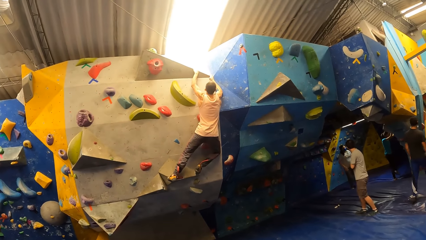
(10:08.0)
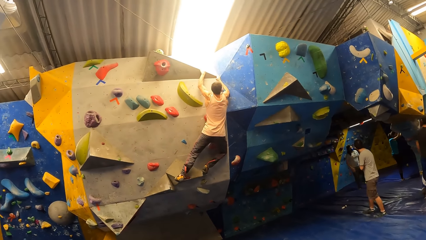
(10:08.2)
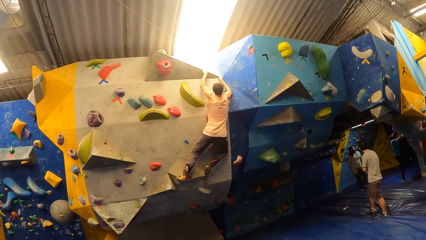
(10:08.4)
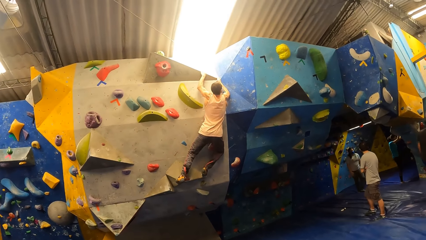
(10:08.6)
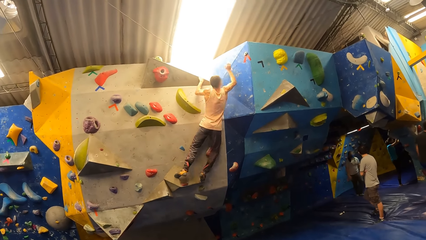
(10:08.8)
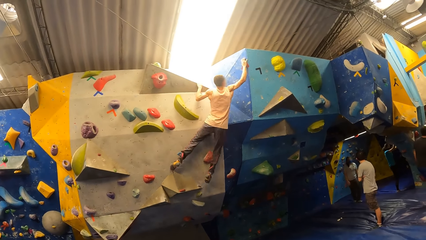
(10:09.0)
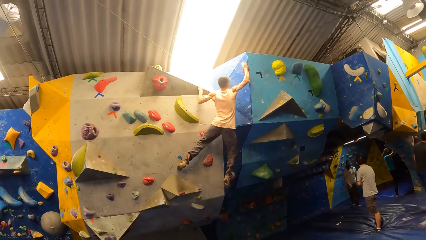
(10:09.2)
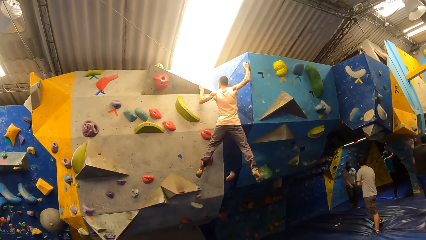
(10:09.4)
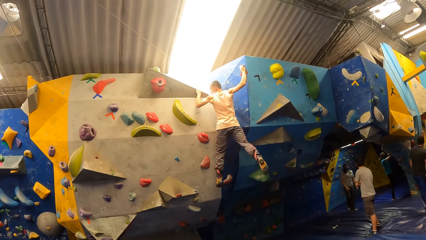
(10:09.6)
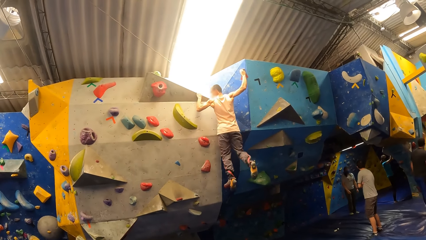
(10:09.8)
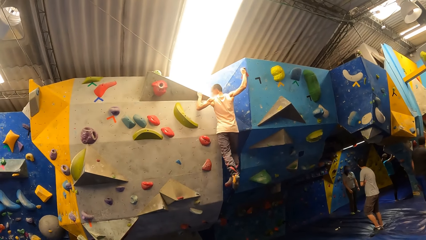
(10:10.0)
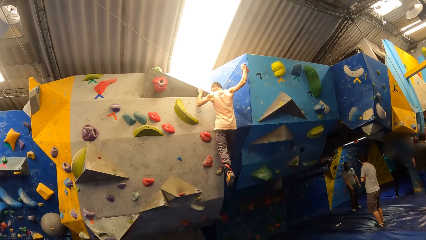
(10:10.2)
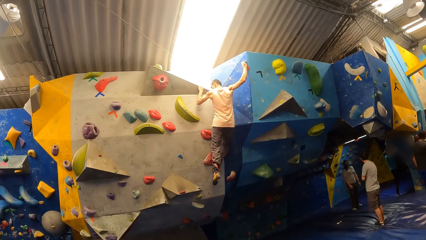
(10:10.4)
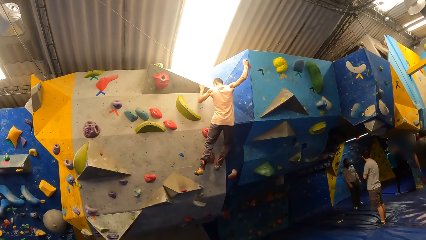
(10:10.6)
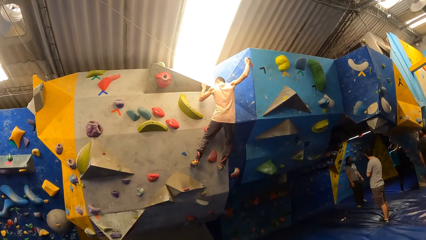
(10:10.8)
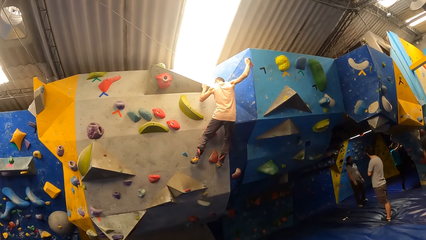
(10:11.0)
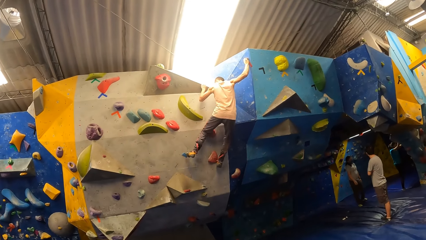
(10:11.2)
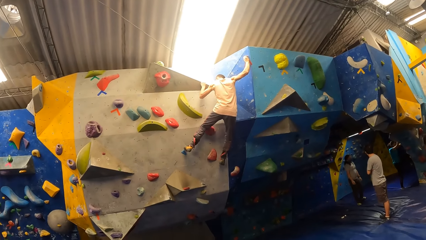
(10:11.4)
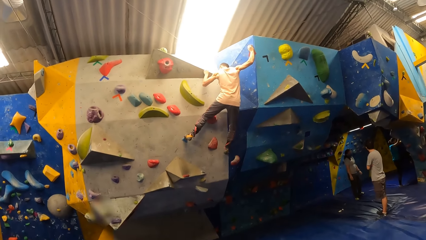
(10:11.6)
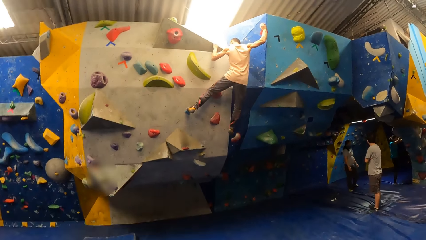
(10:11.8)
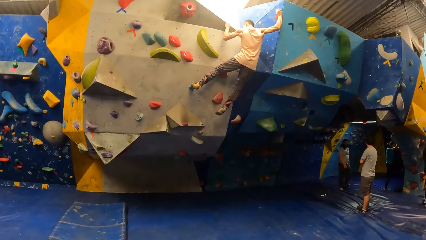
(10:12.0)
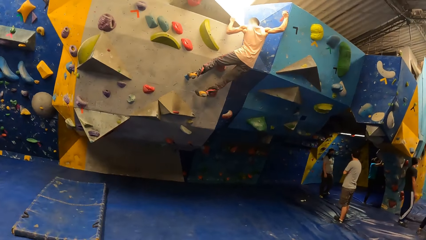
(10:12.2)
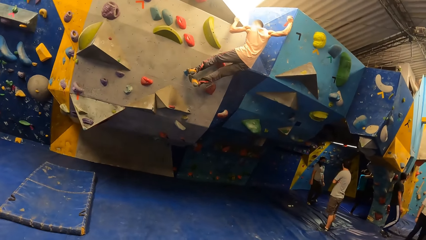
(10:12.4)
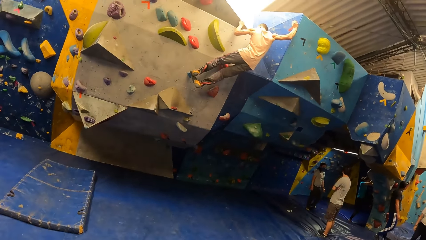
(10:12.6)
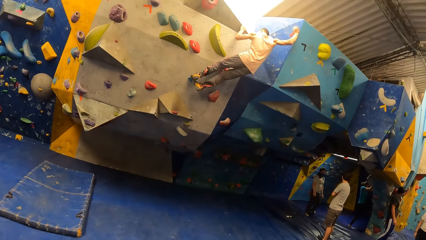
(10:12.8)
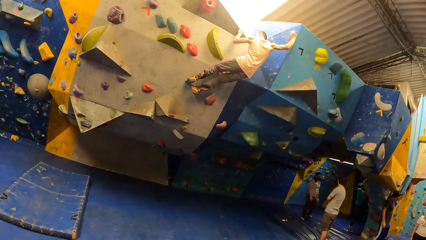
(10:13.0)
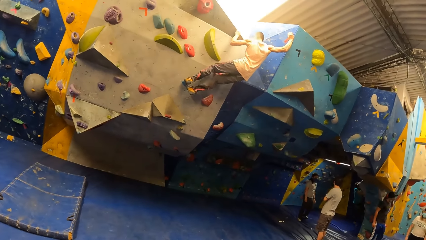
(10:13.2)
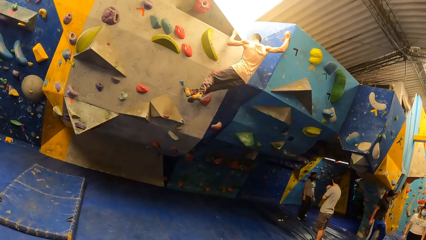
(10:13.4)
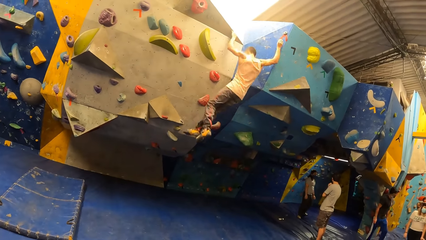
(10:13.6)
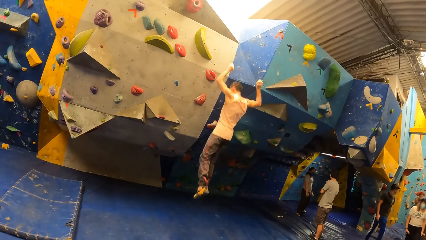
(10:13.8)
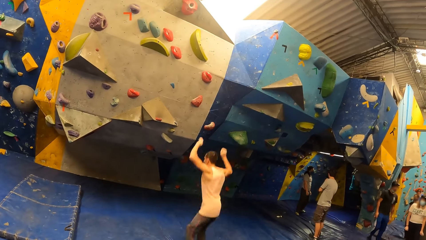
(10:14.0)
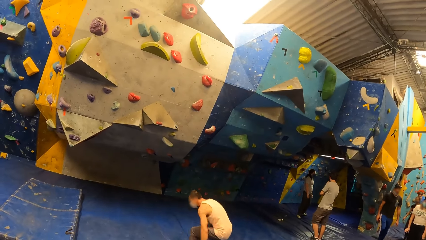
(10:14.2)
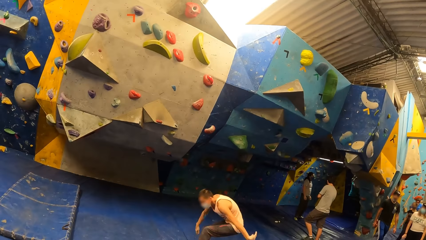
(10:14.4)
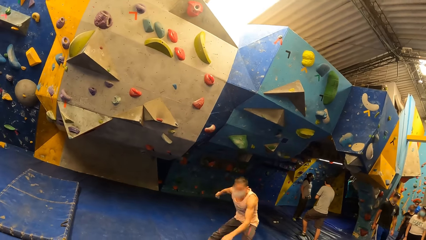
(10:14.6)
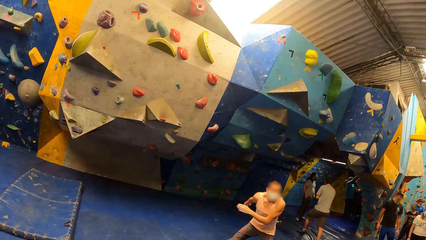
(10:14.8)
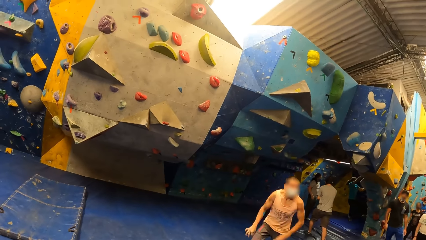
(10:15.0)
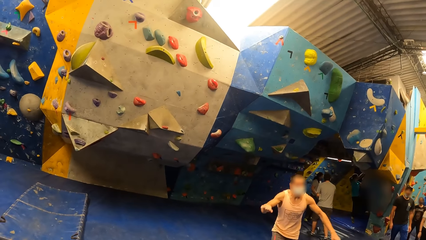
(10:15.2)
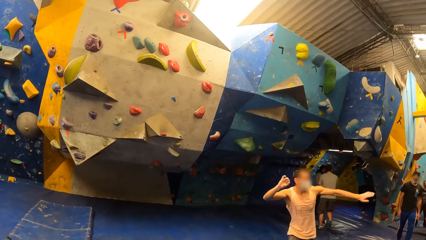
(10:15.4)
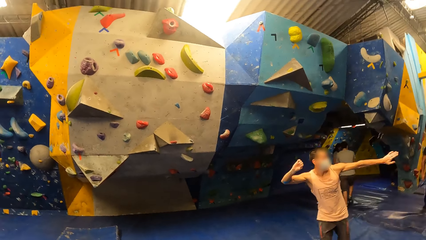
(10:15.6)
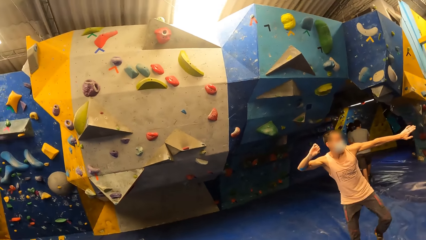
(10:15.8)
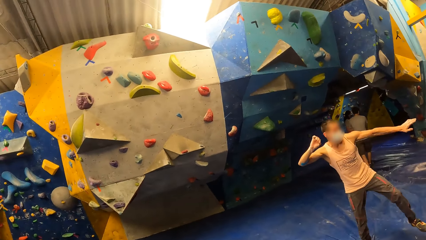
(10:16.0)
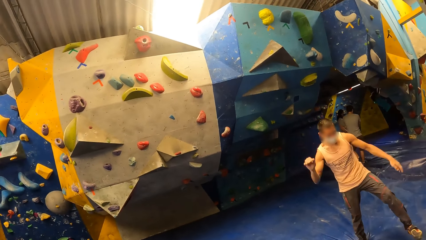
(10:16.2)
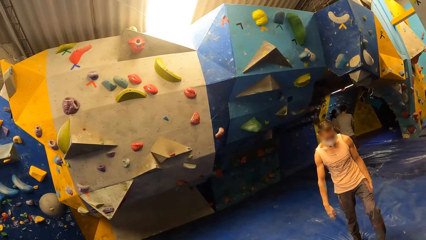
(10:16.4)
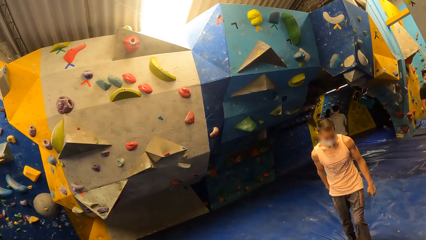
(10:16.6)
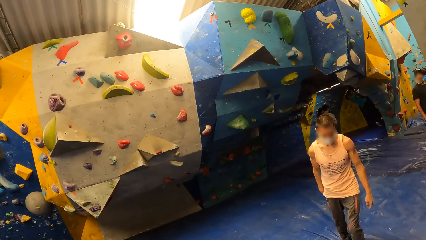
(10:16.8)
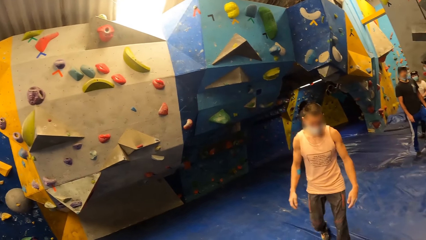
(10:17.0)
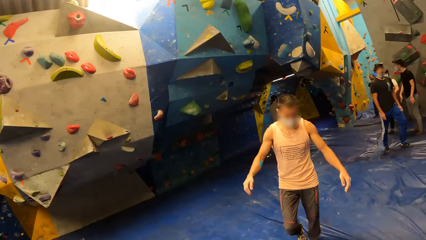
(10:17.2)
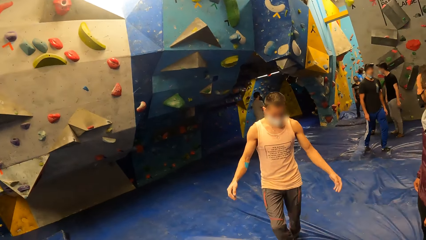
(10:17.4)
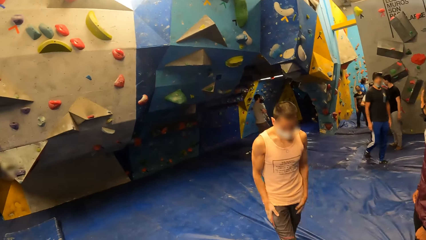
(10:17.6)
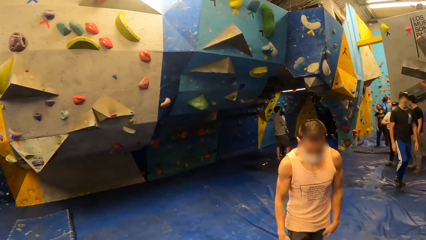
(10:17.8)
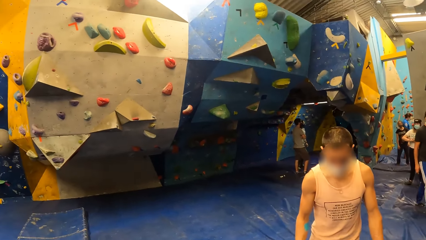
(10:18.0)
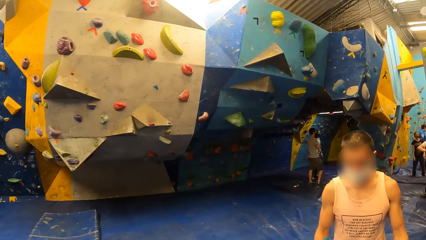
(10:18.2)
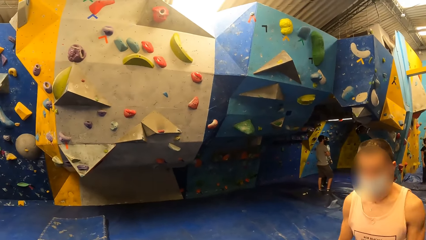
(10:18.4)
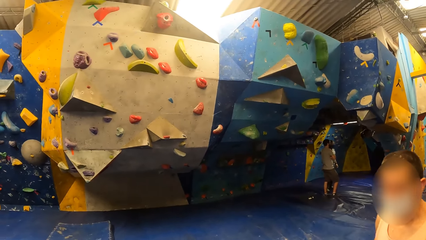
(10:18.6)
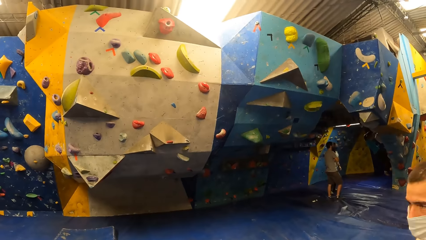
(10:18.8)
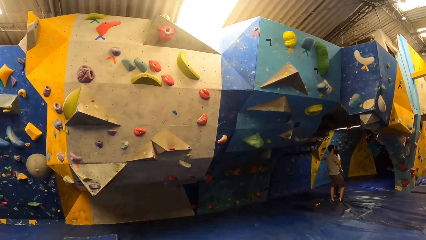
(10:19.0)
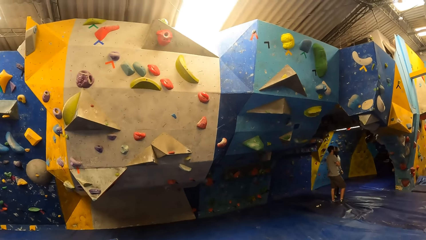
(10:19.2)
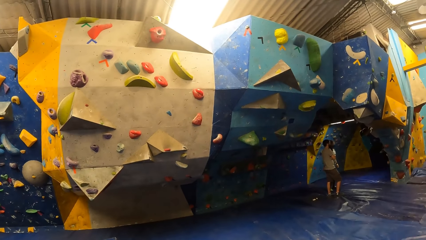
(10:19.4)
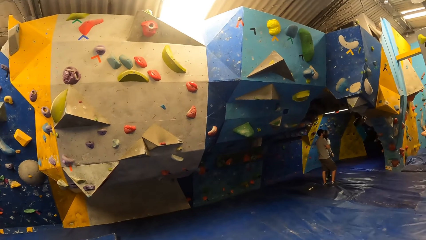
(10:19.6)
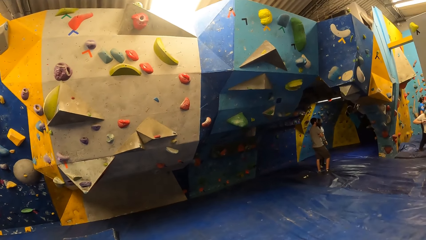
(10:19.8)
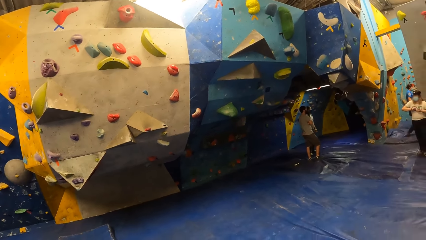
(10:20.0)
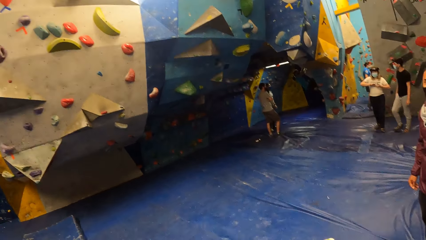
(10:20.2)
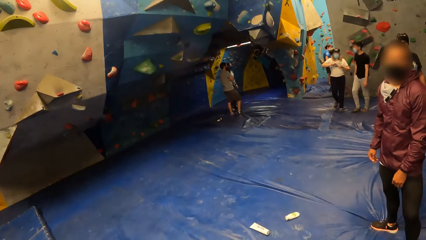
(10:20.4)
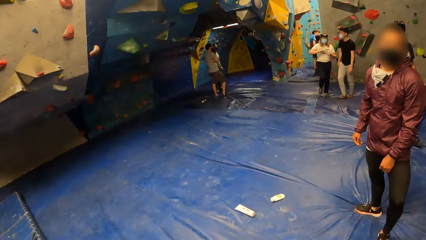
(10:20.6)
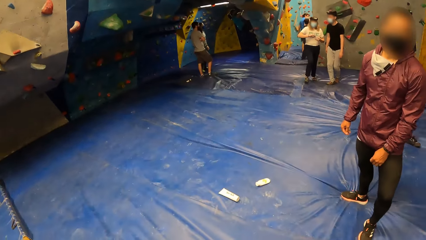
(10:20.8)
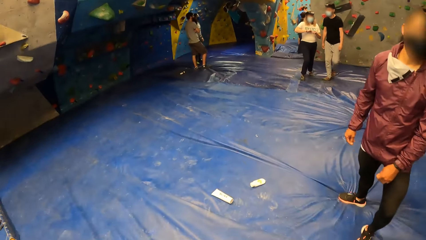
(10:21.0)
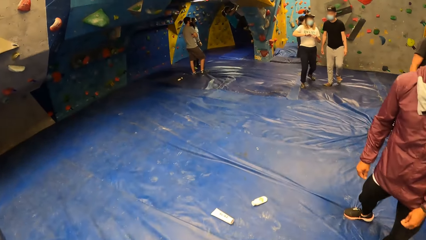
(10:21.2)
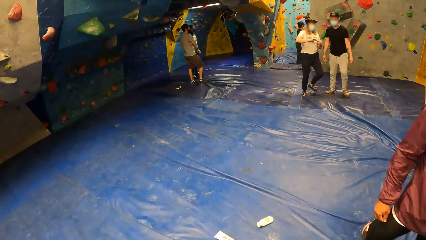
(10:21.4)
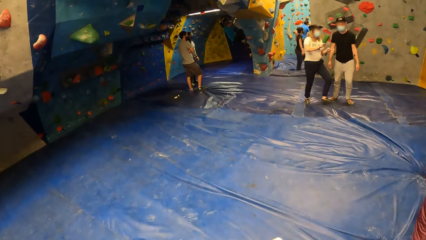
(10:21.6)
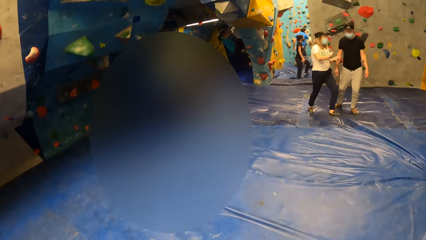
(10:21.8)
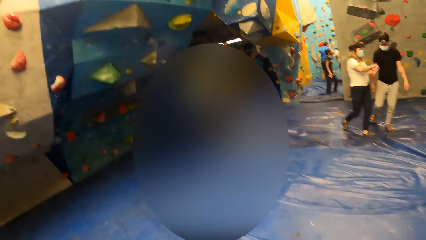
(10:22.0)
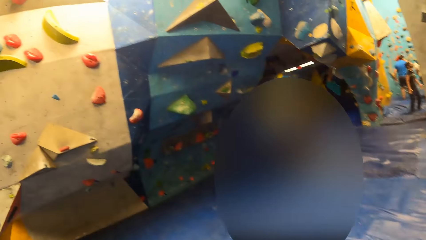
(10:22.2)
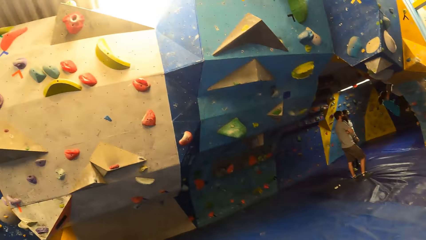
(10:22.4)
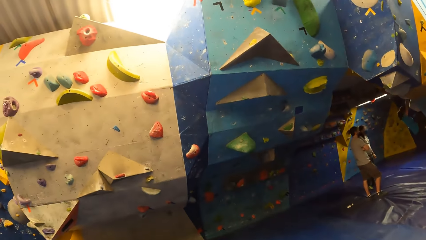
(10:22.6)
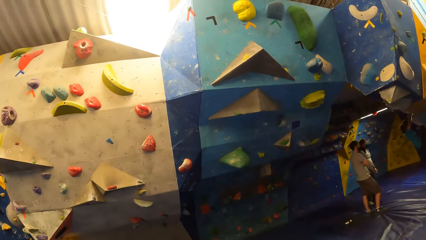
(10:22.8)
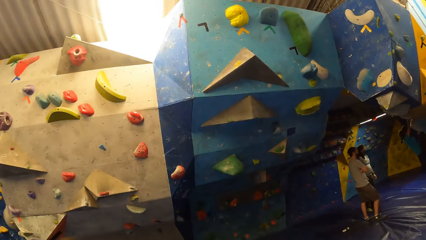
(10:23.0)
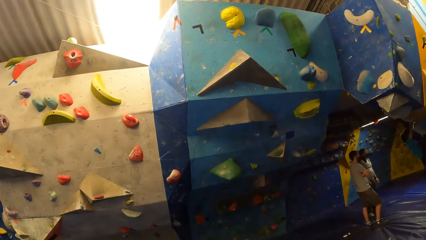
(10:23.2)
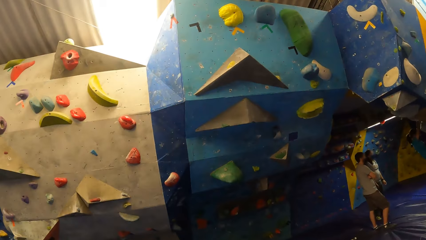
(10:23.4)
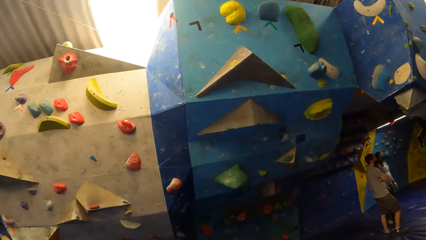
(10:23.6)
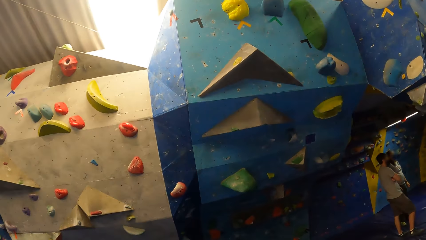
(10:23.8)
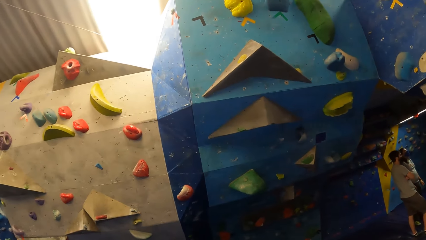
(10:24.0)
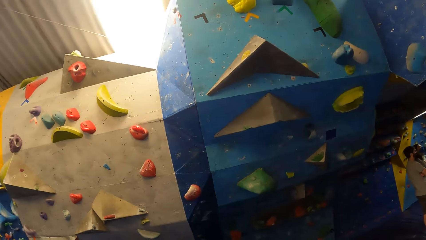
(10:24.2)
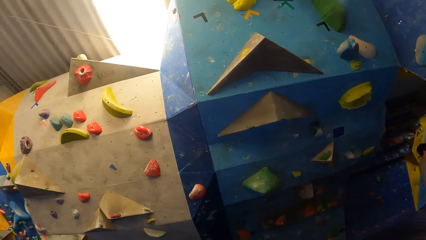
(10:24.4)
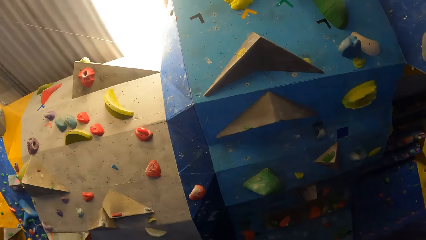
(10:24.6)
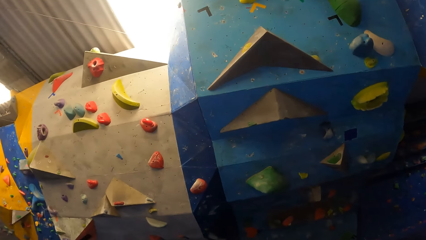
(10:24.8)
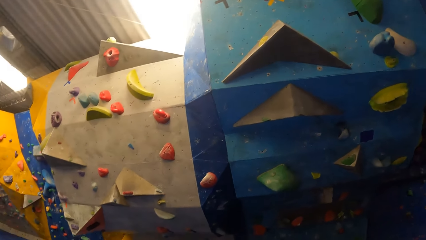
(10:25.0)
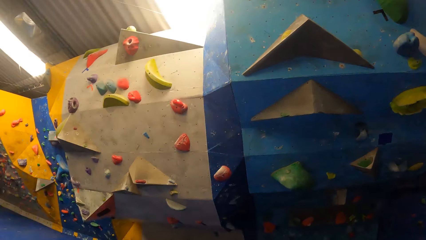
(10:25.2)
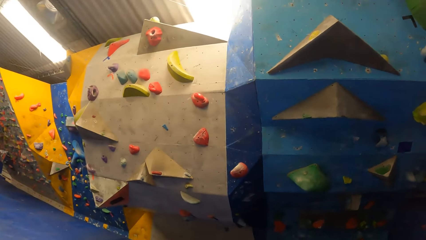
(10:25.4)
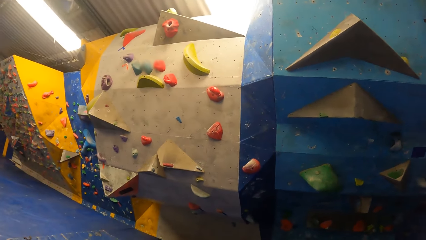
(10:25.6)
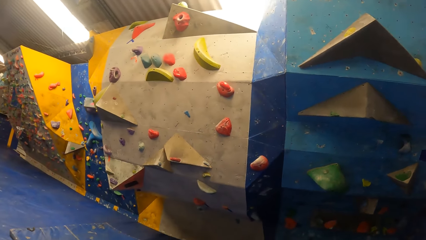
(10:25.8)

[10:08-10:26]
The woman places her left leg on the rock wall. The camera wearer looks around. The woman climbs the rock wall with both hands. The man falls from the rock wall onto the mat. The camera wearer looks at a person. They look at another person and look at the climbing wall handles.
